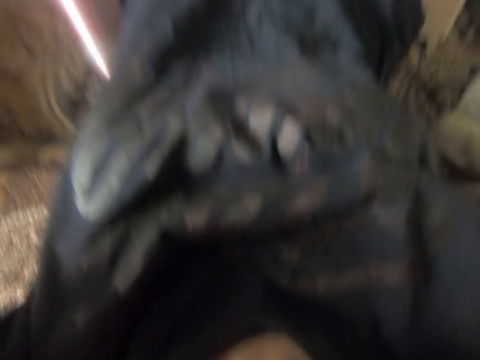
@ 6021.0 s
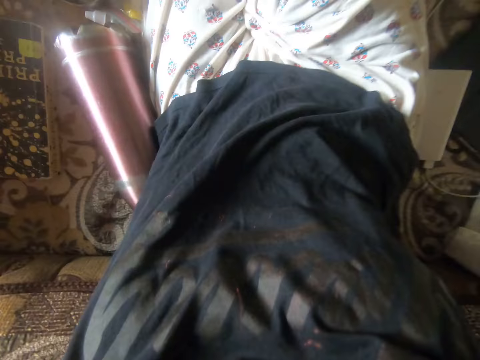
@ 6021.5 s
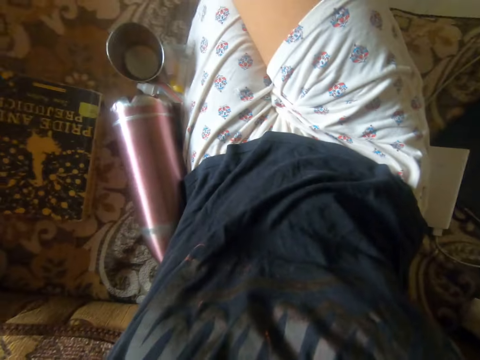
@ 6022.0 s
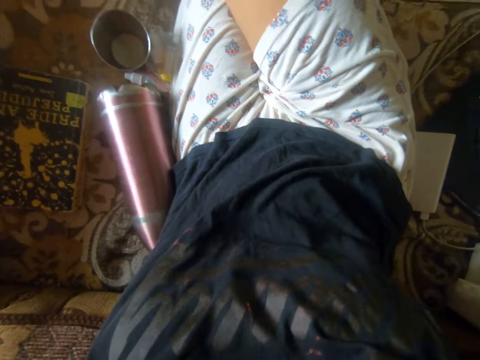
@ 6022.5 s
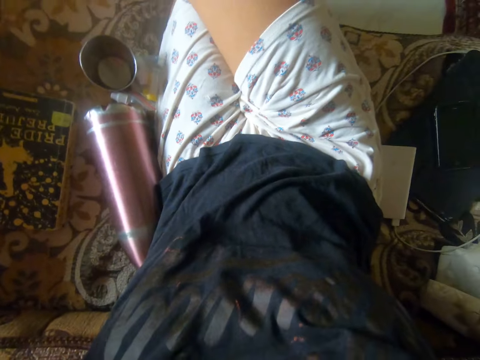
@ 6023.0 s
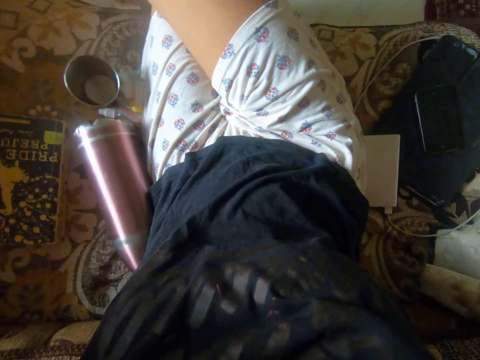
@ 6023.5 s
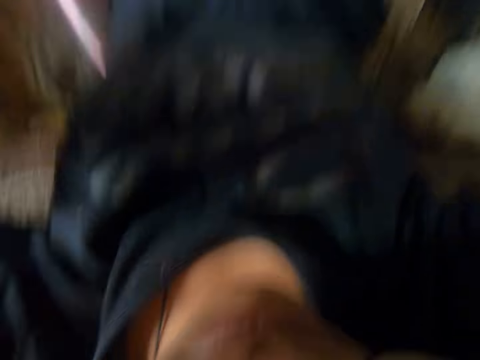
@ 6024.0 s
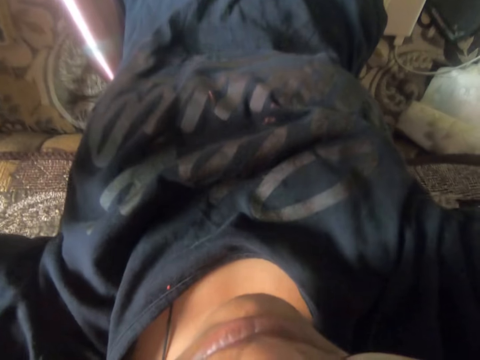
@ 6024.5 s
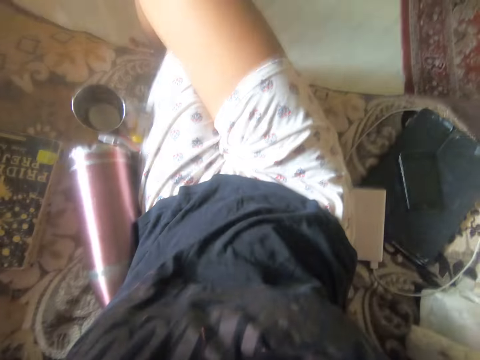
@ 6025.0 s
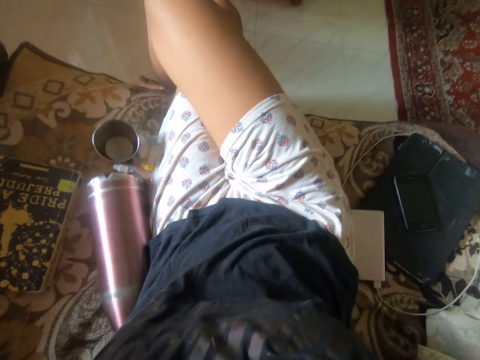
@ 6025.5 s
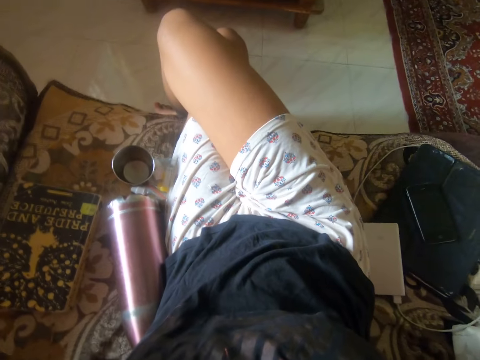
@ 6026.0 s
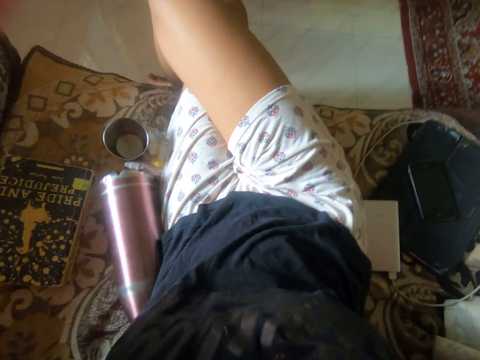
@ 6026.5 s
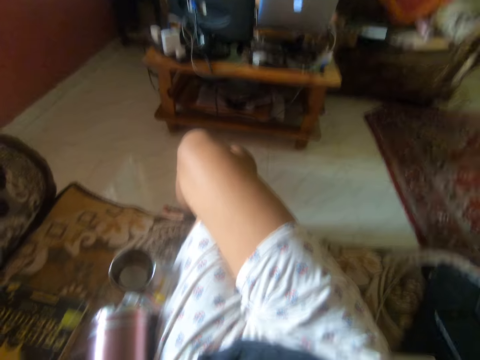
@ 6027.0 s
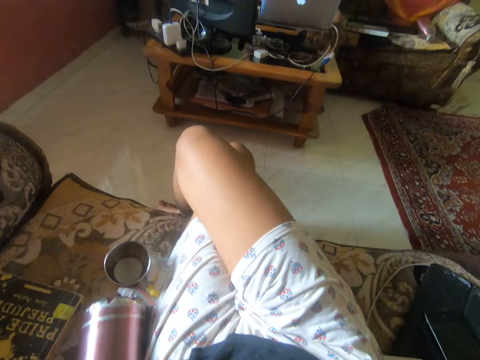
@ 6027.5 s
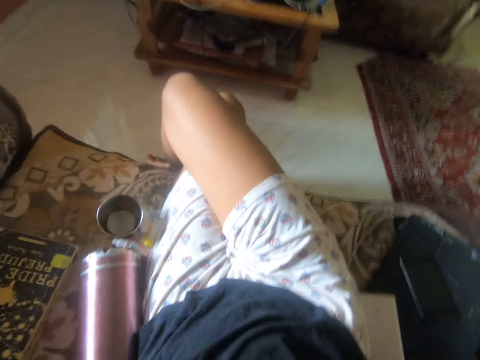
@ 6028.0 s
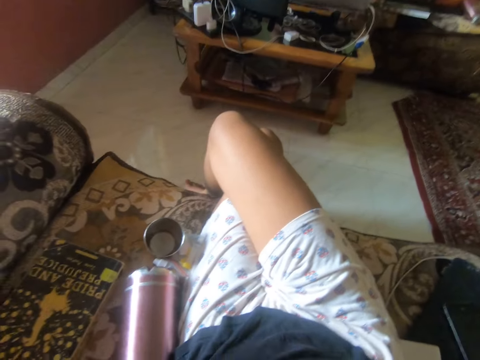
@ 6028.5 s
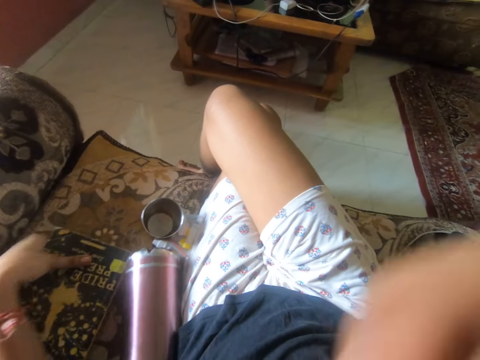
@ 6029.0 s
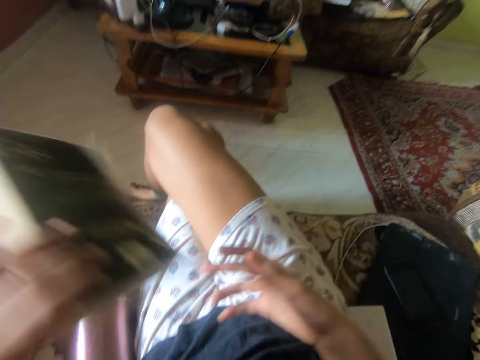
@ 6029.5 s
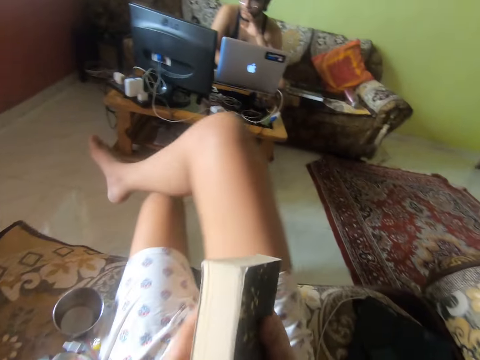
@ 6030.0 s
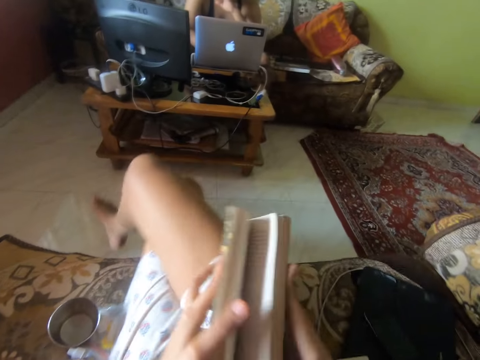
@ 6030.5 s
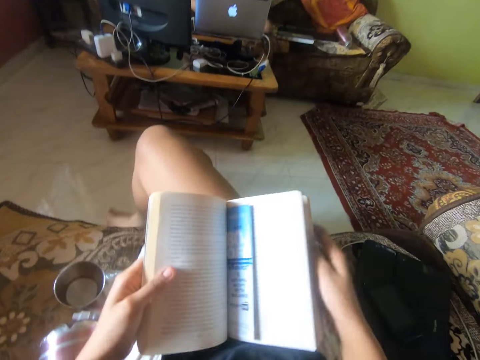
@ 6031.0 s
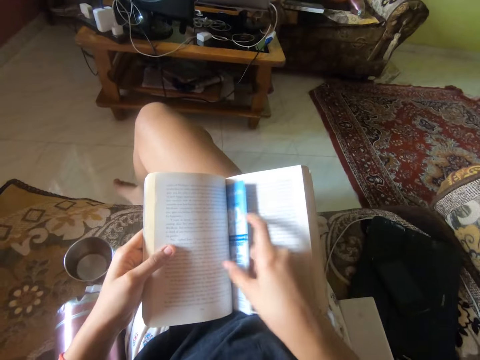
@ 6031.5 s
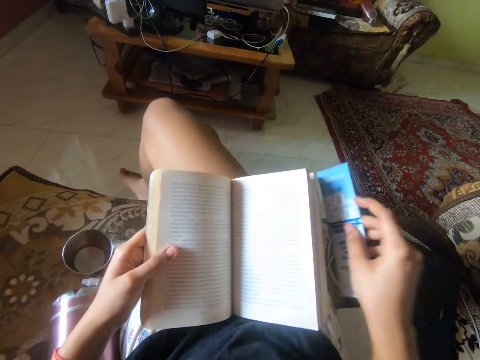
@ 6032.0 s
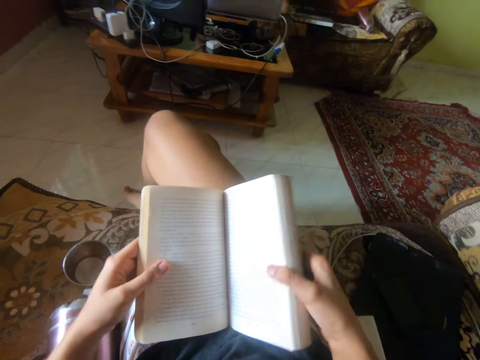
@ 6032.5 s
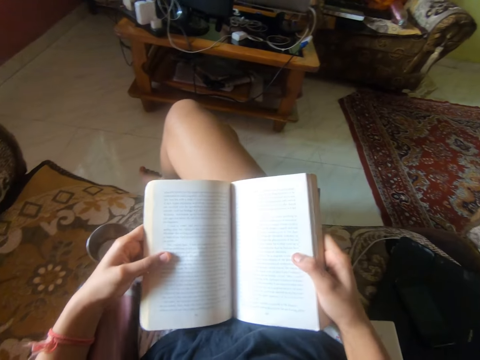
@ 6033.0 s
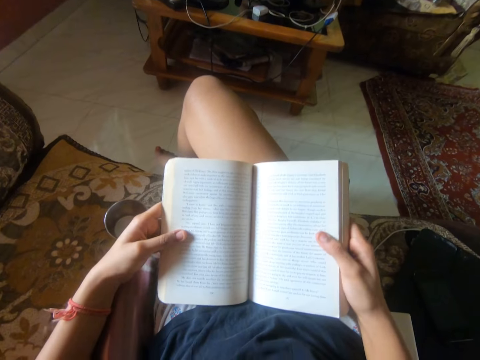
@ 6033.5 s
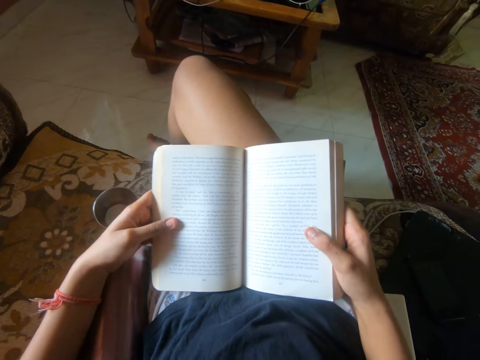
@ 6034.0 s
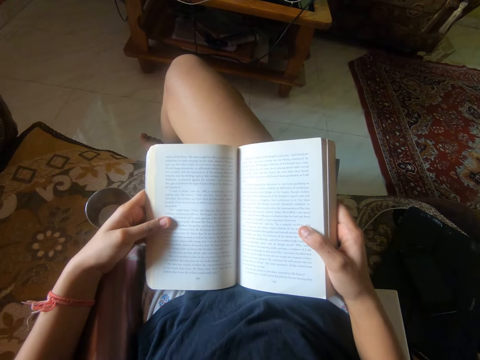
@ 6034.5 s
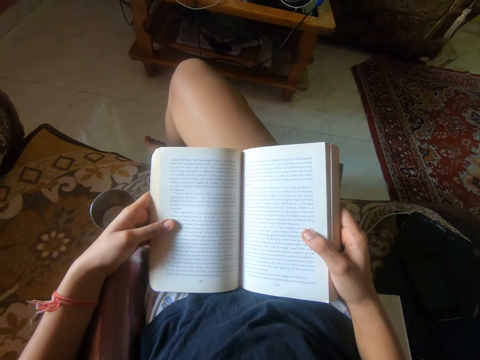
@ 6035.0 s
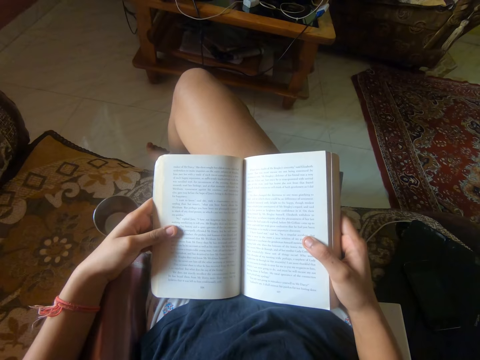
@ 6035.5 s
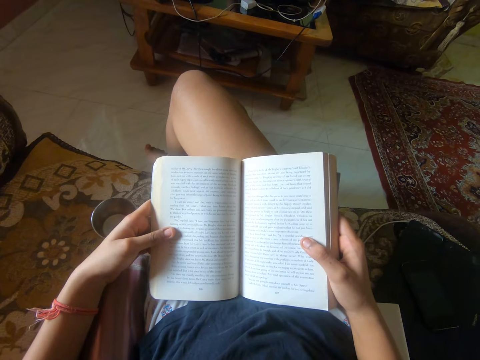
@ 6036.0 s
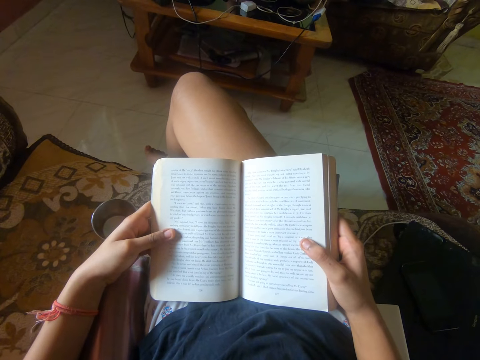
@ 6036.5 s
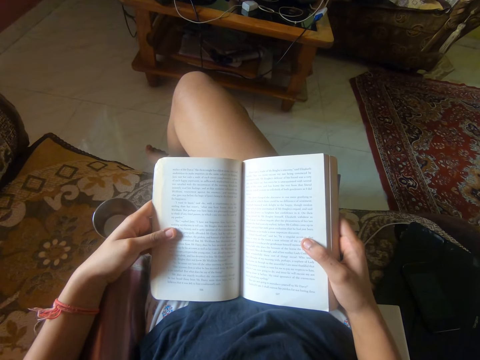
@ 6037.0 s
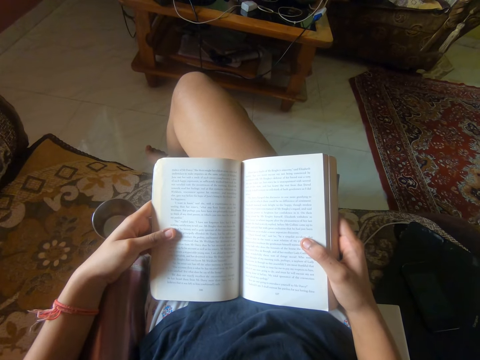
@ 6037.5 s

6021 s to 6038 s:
The camera wearer holds the camera. She lowers her hands. She picks up a novel from the chair with her left hand. She holds the novel with her hands. She moves her legs. She opens the novel. She removes a book divider or leaflet from the novel. She tucks the book divider away. She holds the leaflet and the novel. She reads the novel on the cushion chair.

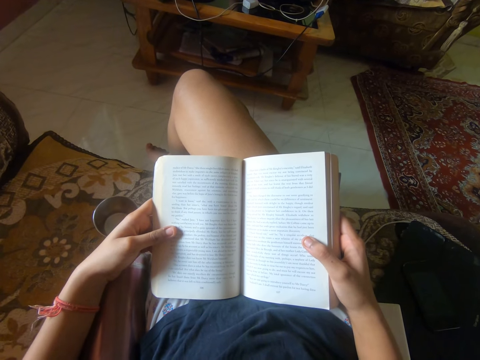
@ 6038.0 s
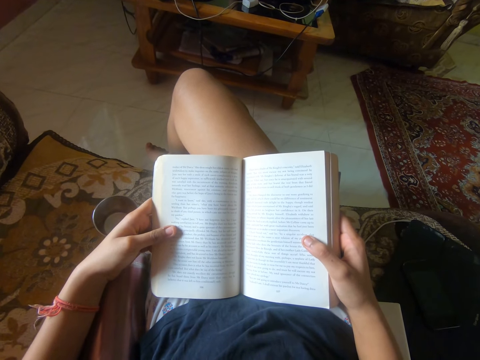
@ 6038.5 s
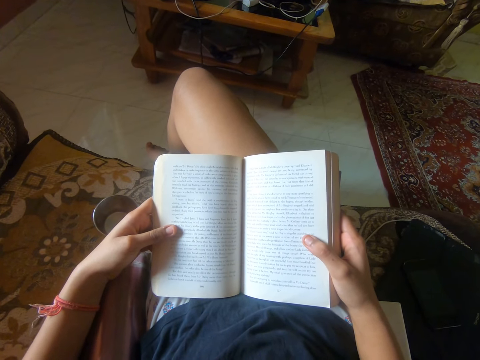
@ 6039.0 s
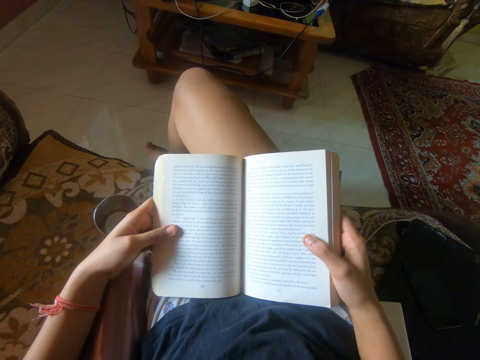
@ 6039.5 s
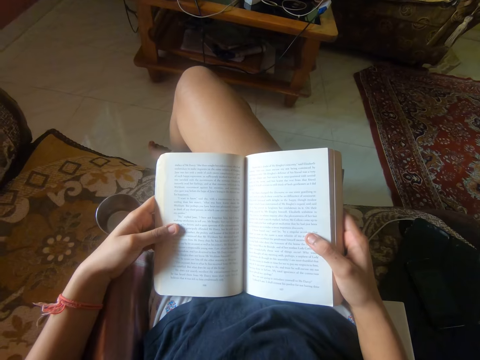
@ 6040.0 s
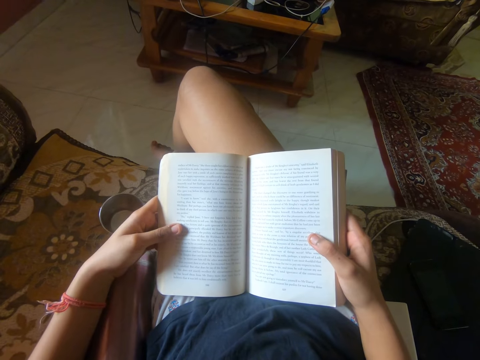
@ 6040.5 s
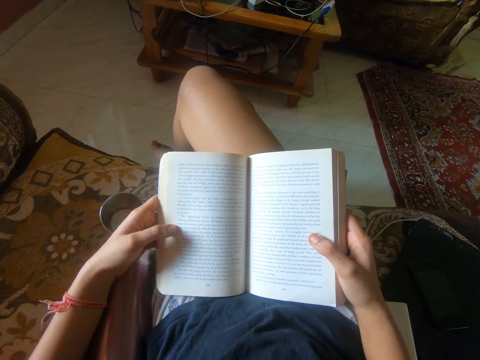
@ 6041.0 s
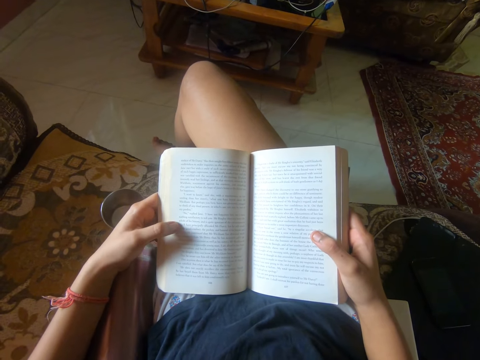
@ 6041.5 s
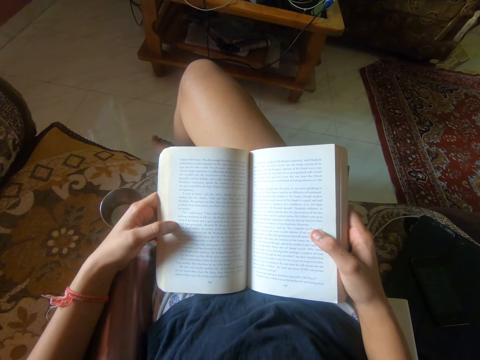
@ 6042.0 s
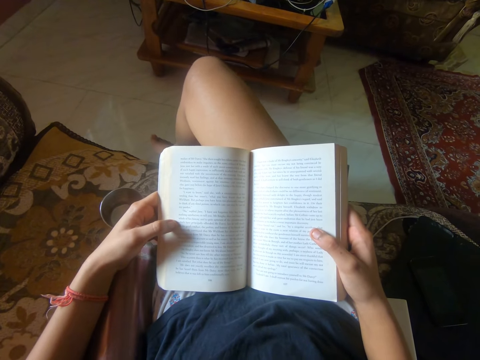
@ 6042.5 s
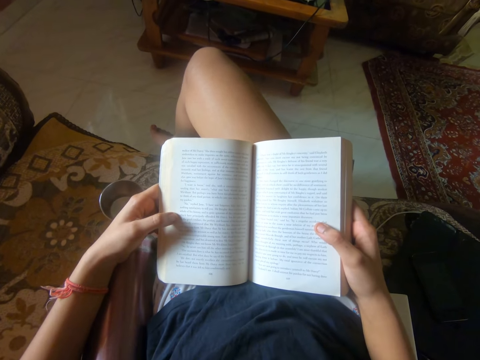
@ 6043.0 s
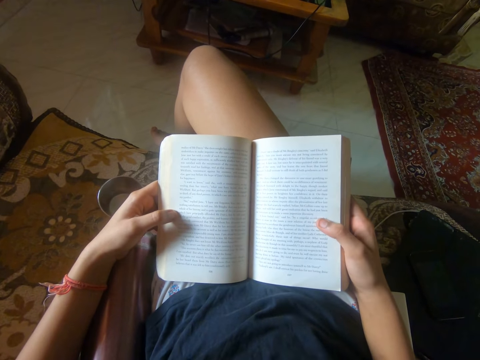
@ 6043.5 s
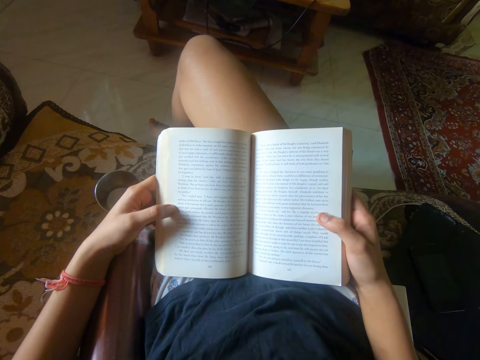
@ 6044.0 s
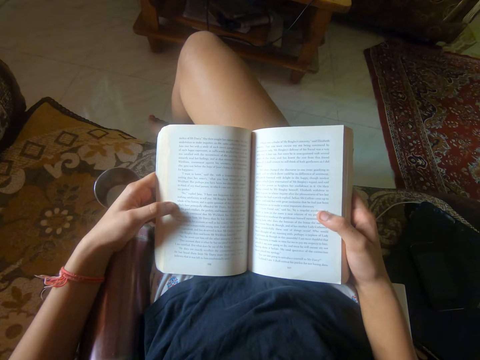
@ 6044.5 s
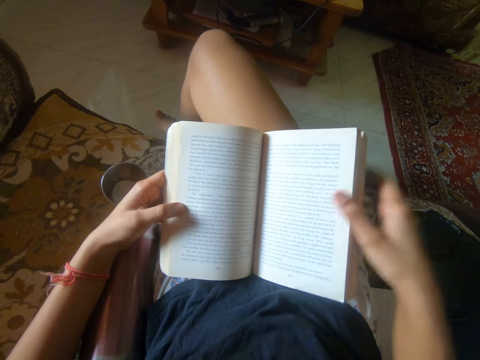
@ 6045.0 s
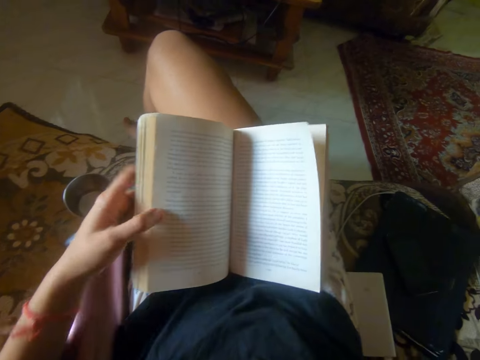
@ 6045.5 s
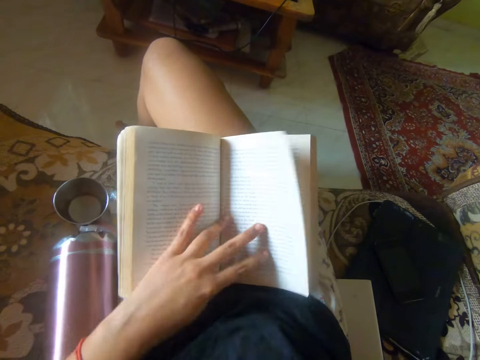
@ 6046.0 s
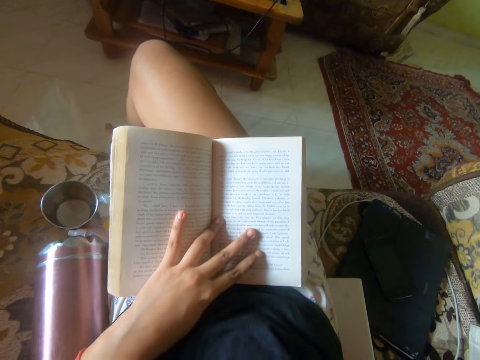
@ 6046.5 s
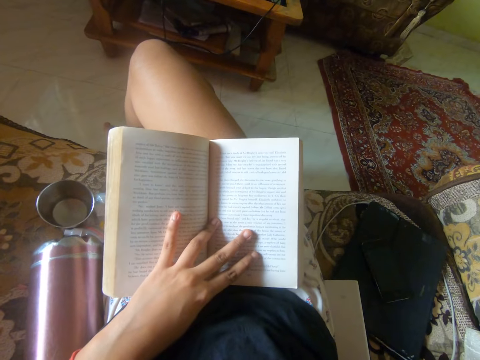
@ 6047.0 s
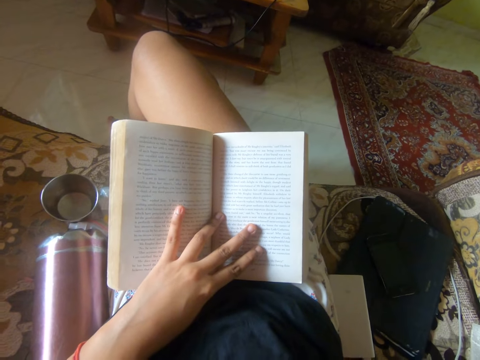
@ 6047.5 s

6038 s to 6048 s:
The camera wearer lifts up her right hand from the novel. She touches something. She places her left hand on the pages of the novel. She holds the pages. She reads the novel on the cushion chair.
